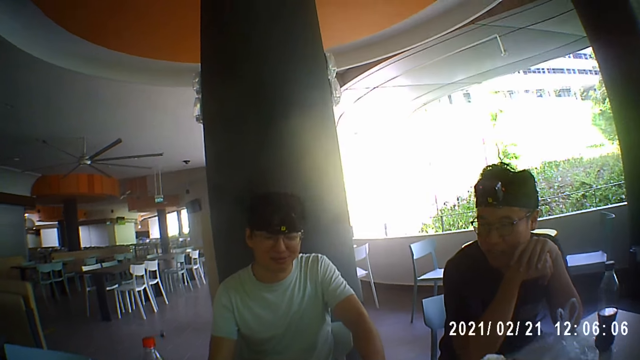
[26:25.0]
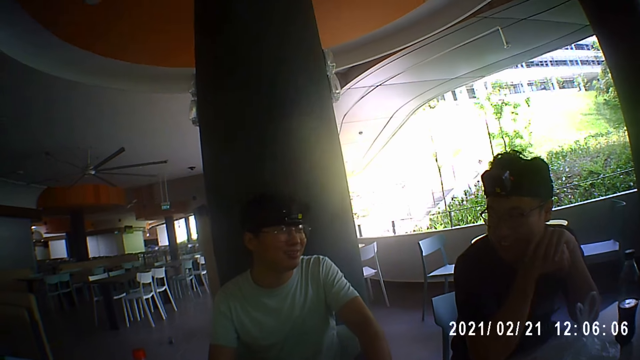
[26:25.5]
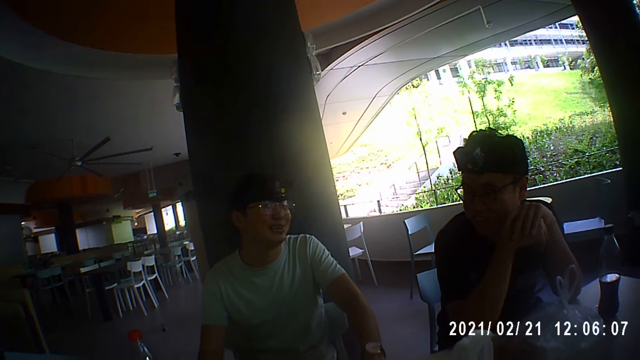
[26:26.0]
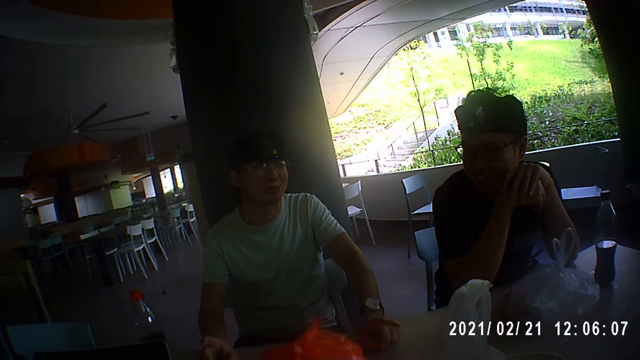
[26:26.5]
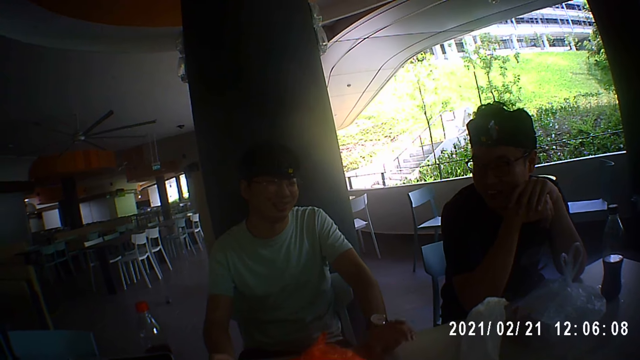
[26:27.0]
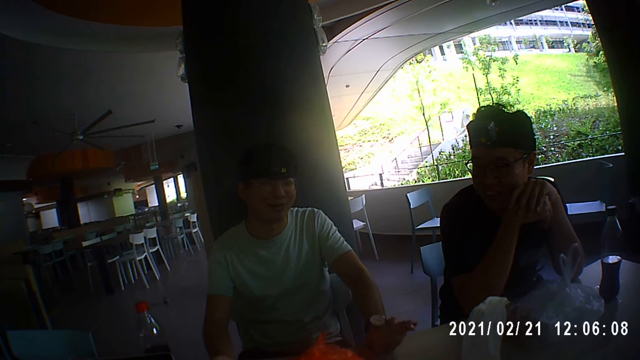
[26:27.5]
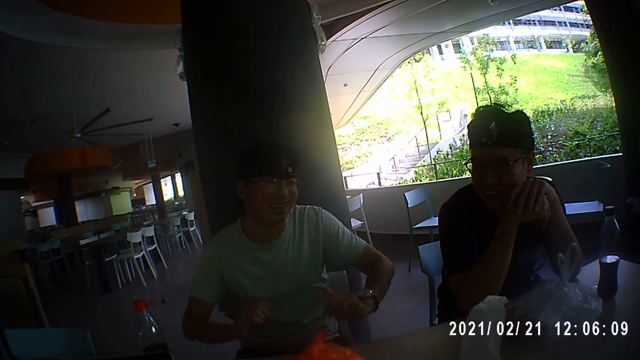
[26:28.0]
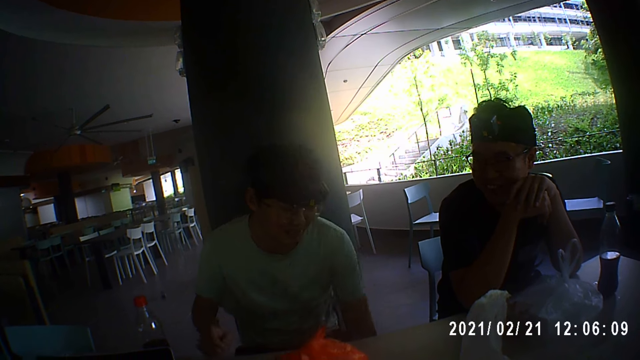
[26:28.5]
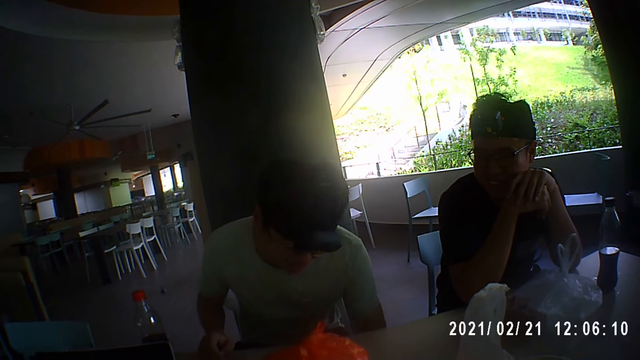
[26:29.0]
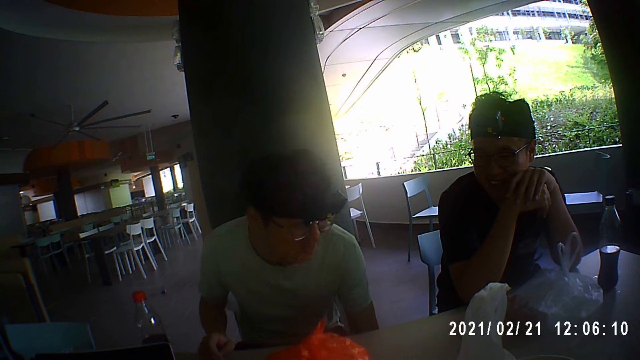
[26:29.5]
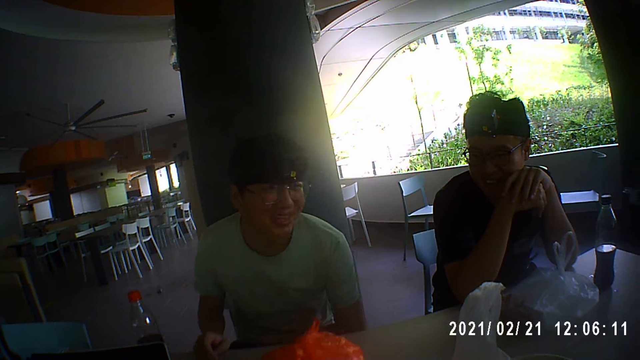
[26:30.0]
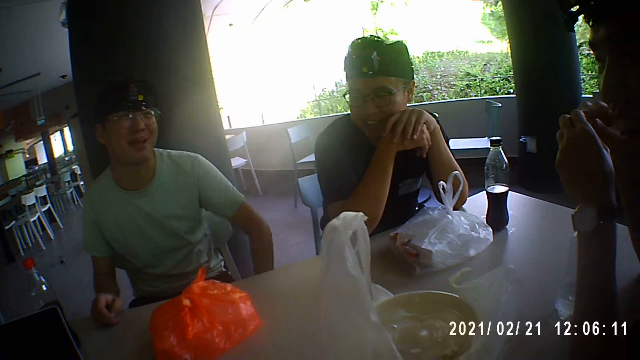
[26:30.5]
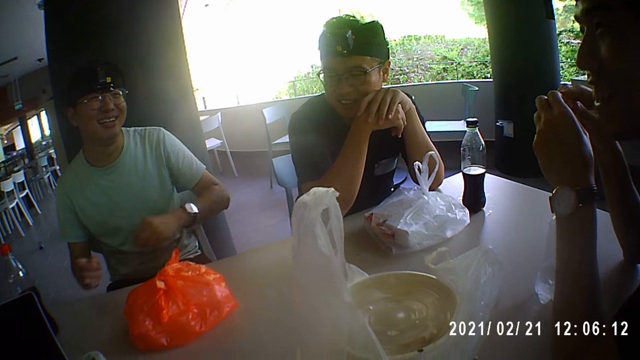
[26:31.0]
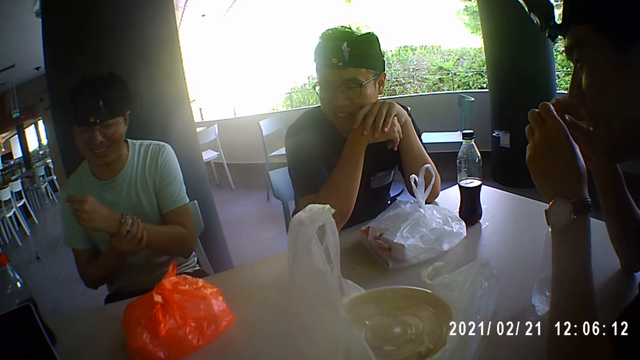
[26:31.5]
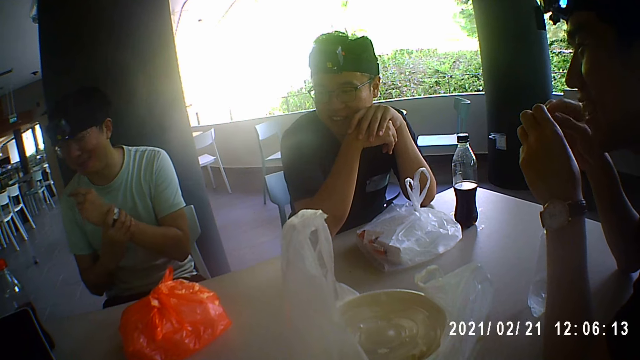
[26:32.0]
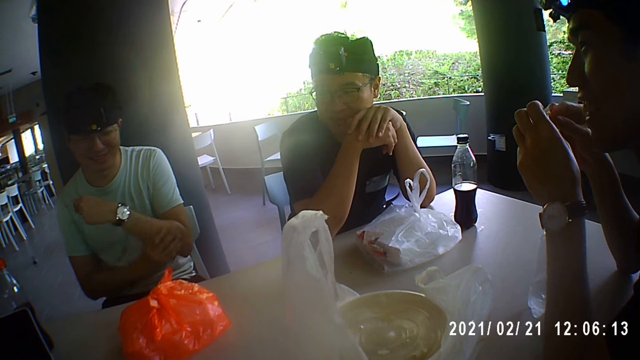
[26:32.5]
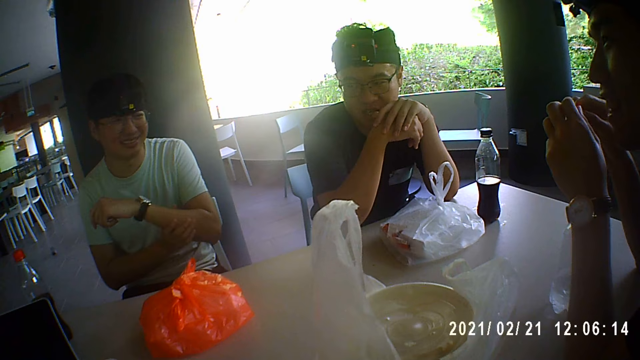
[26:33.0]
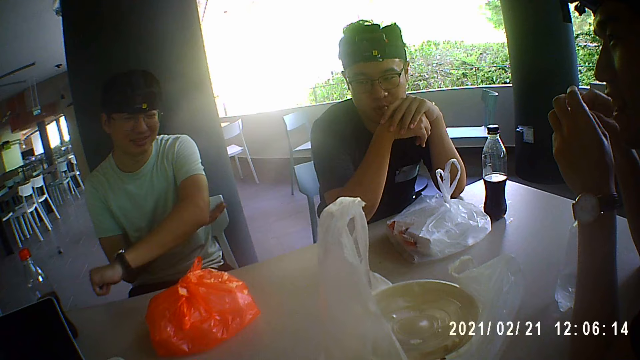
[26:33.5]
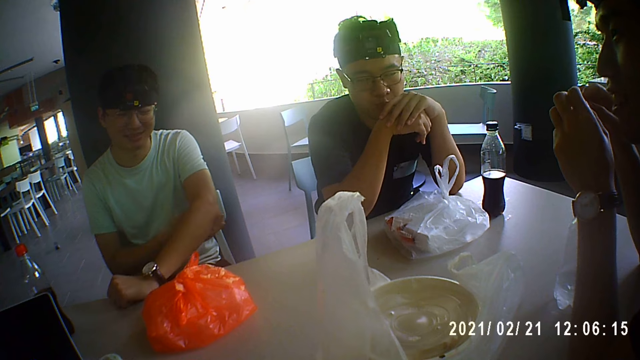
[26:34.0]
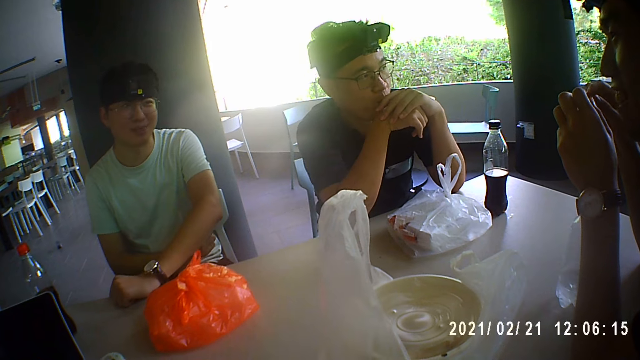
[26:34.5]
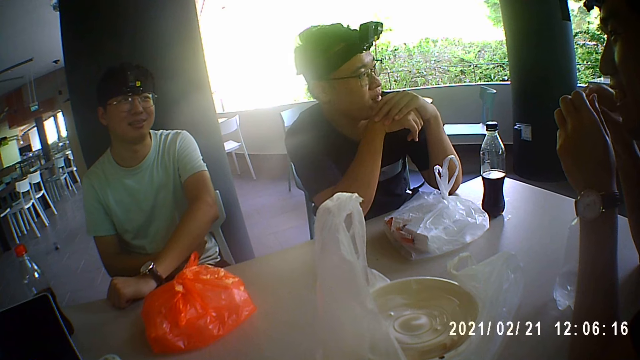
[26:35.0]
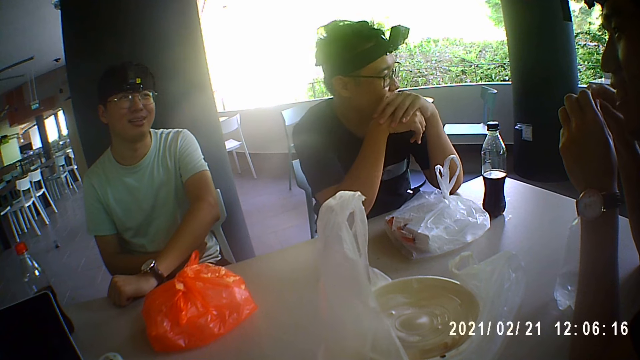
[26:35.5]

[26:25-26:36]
A man touches the wristwatch on his left wrist with his right hand.

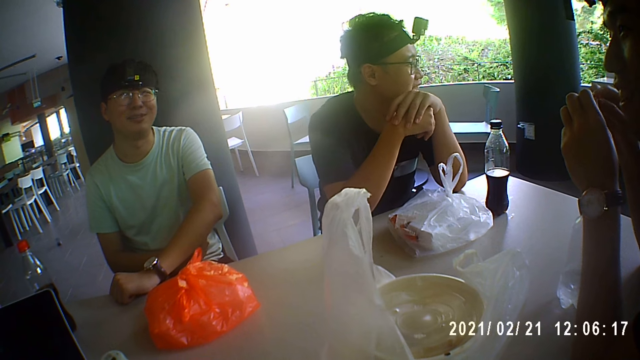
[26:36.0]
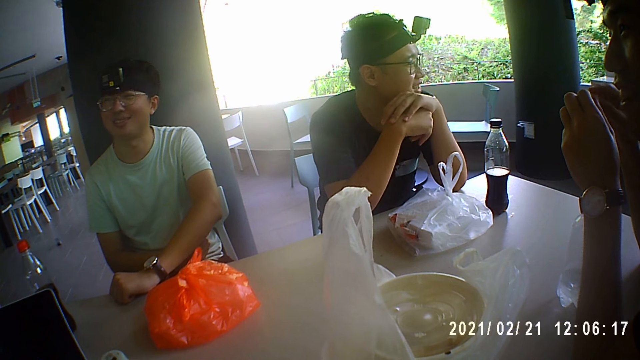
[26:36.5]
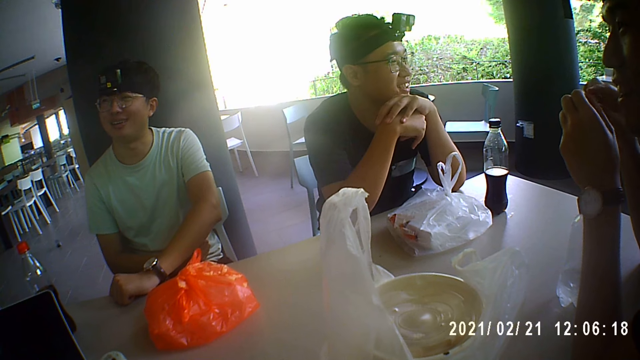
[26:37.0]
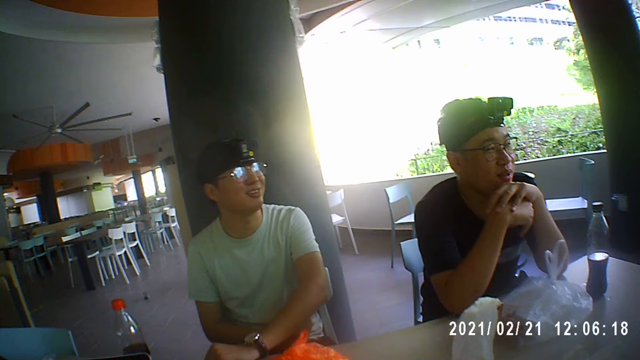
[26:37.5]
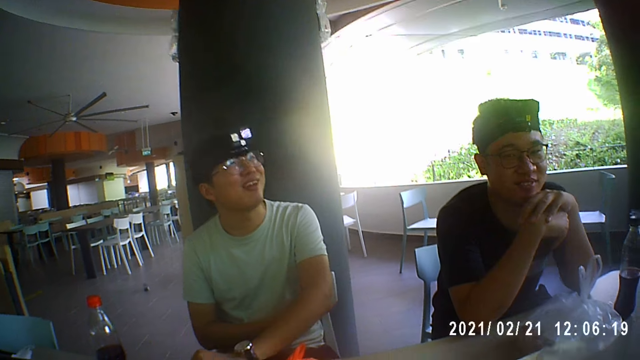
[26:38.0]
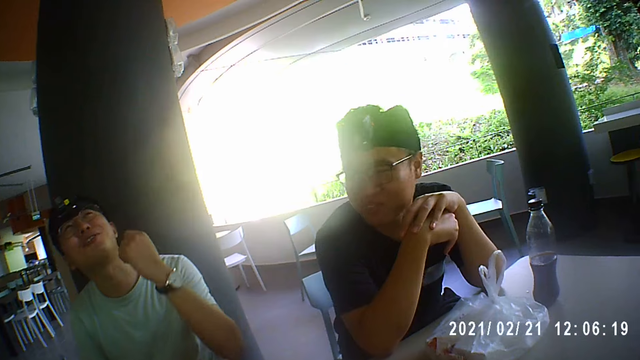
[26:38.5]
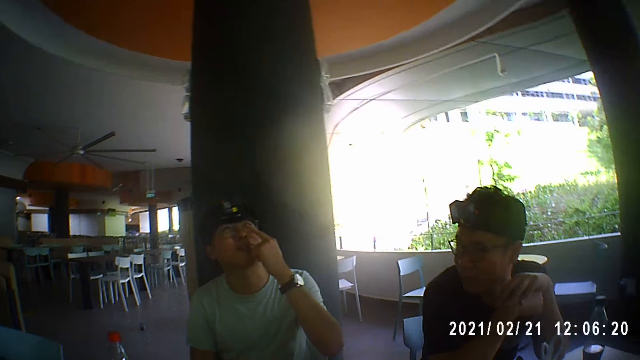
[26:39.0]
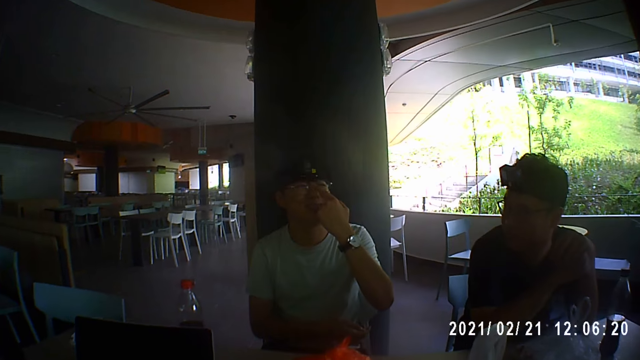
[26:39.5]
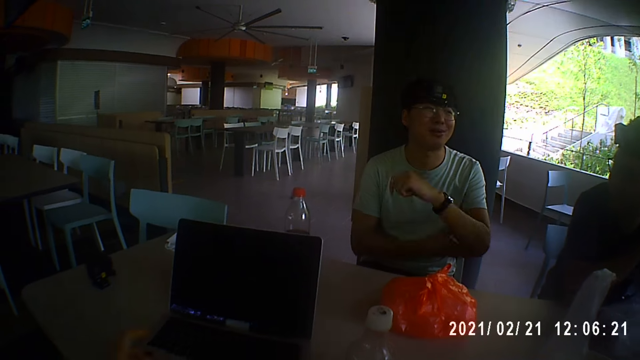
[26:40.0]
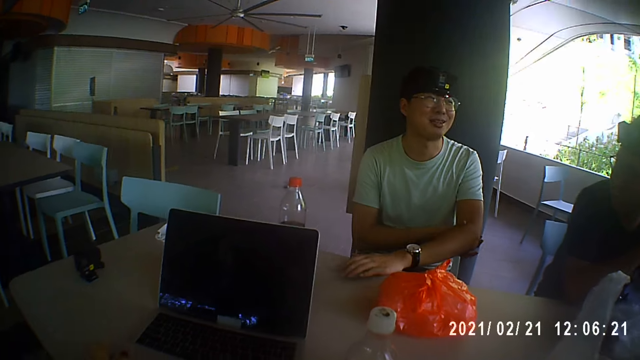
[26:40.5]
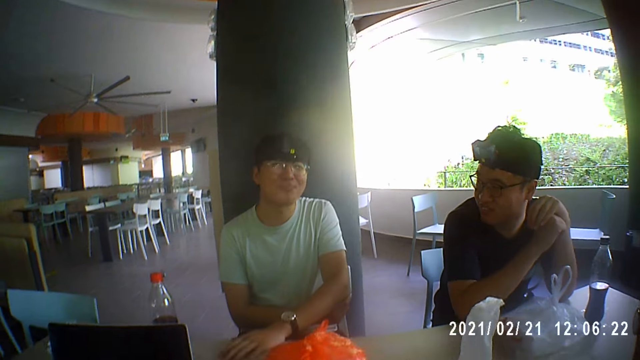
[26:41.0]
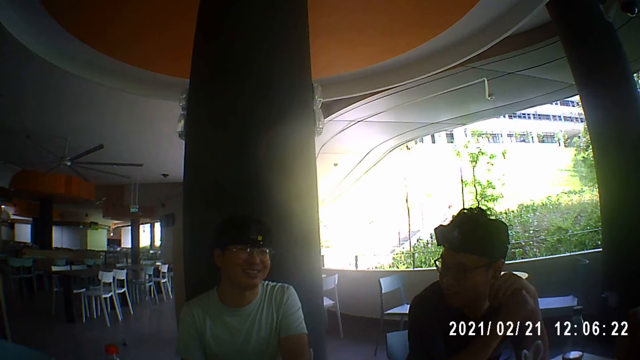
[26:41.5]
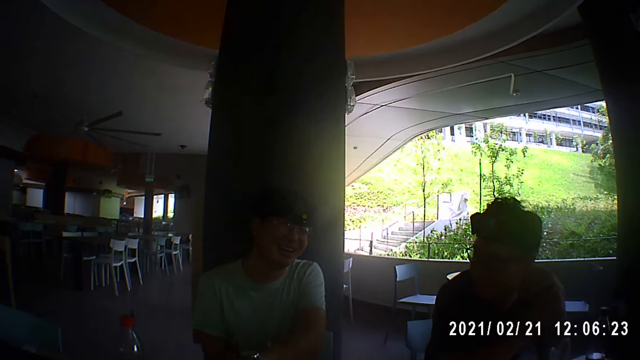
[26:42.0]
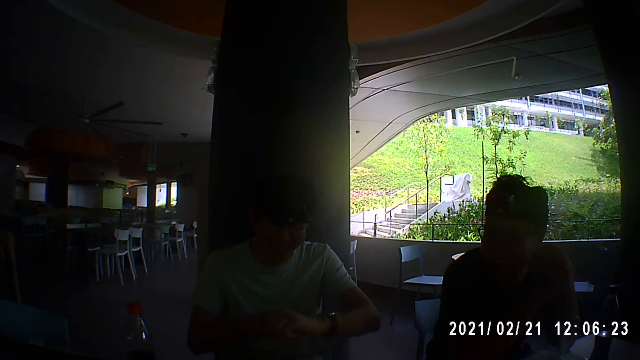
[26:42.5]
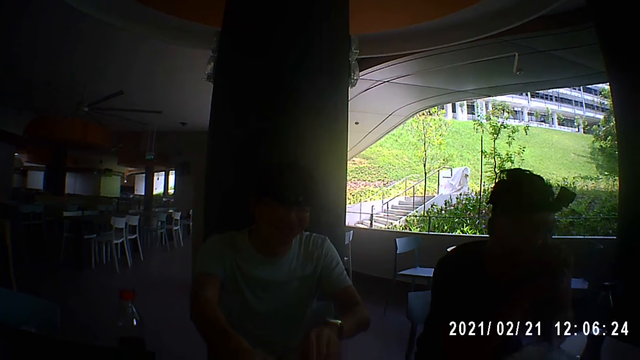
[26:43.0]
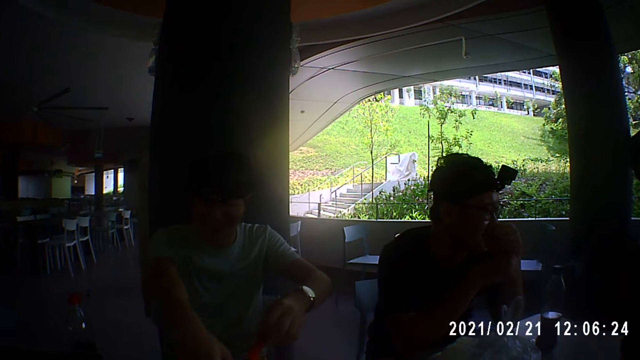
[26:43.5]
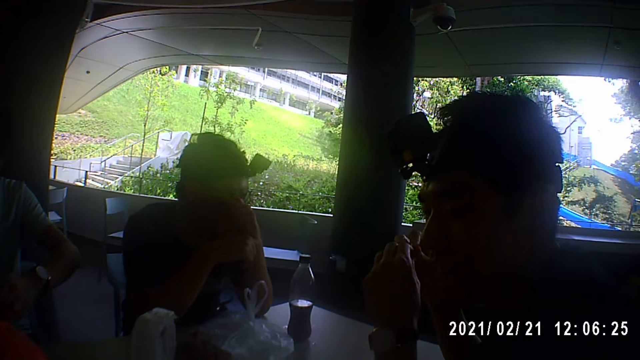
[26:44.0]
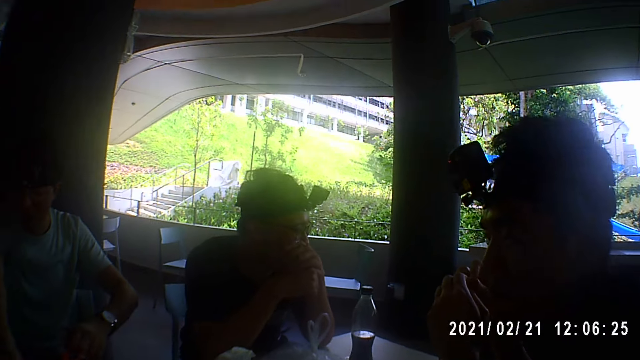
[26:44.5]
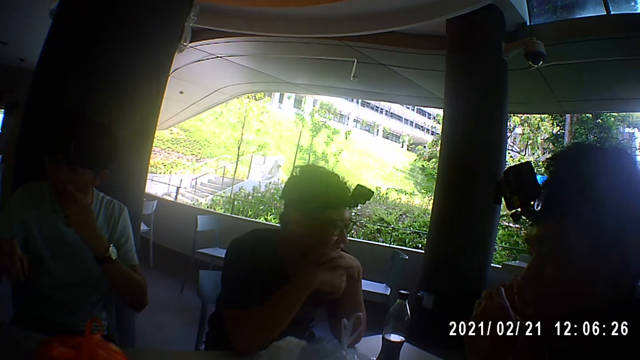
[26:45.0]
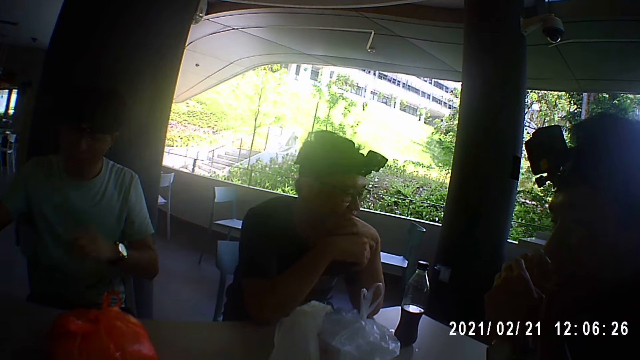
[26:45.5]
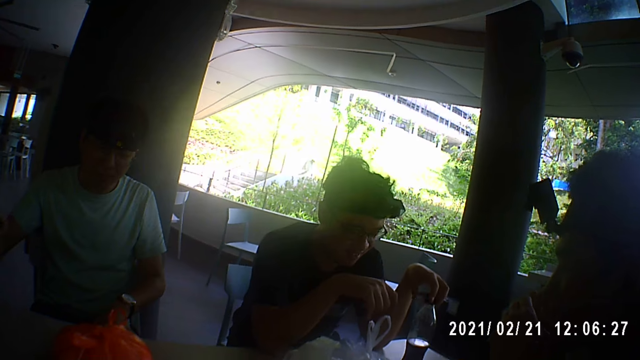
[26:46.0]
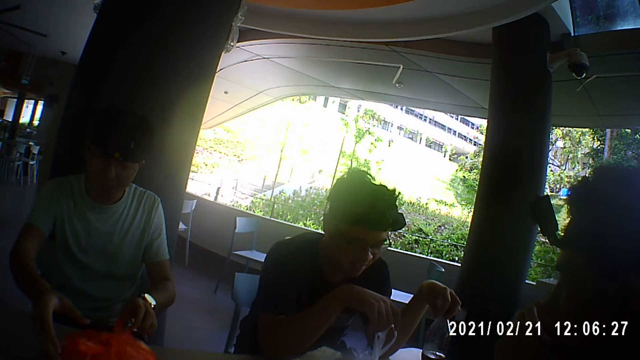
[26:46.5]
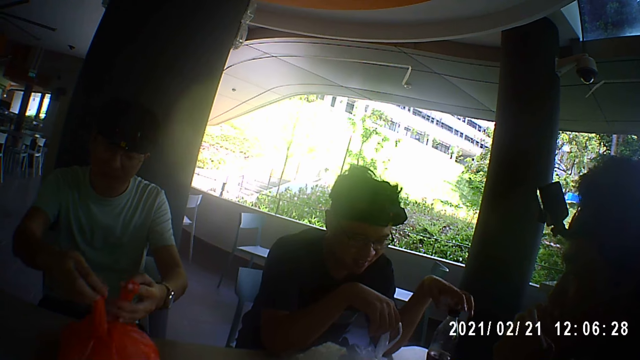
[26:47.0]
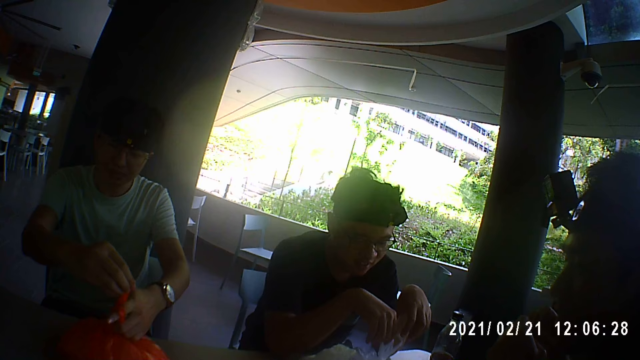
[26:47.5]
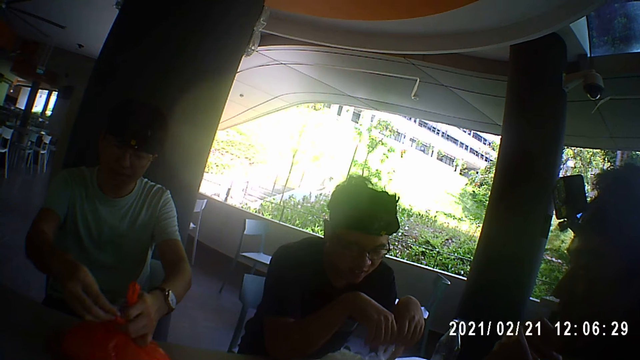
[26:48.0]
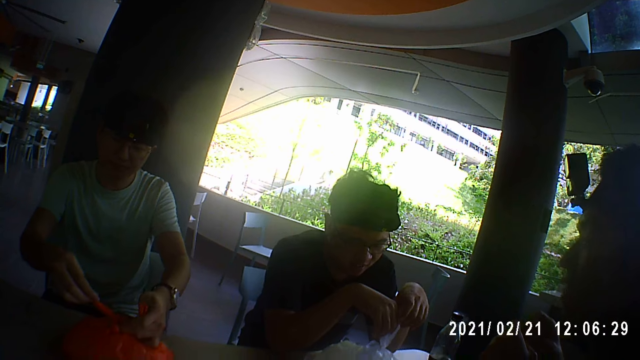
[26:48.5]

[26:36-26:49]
A man touches his nose with his left hand. He touches his face with his left hand. Another man adjusts the bottle of cola on the table with his left hand. He touches the nylon with his right hand. The first man ties the nylon on the table with his hands. The other man touches the nylon with both hands.
